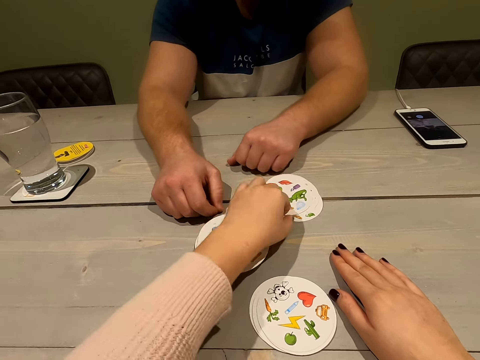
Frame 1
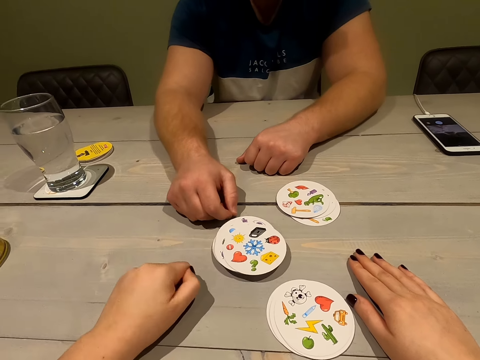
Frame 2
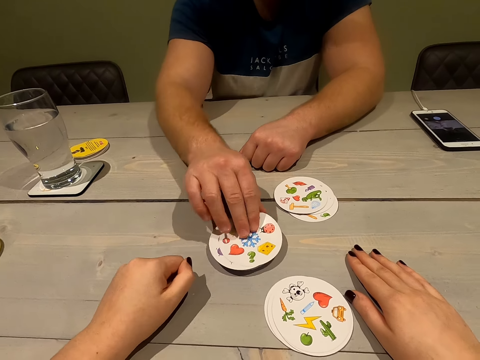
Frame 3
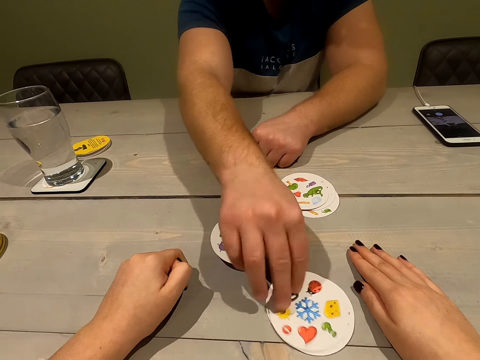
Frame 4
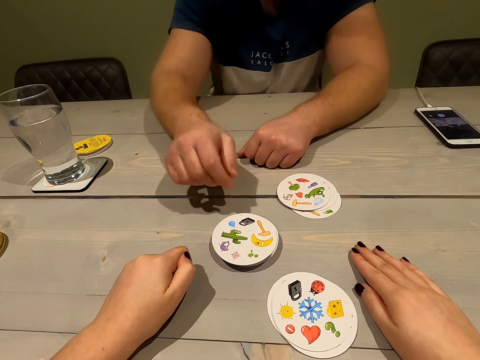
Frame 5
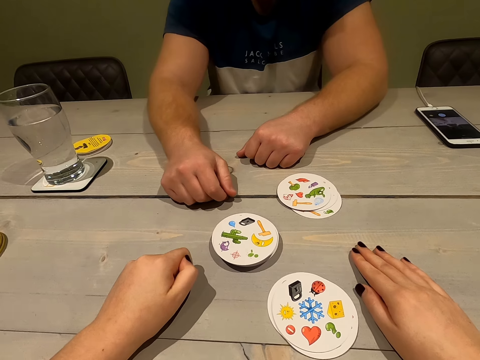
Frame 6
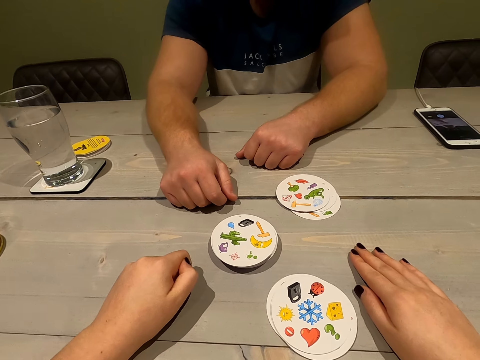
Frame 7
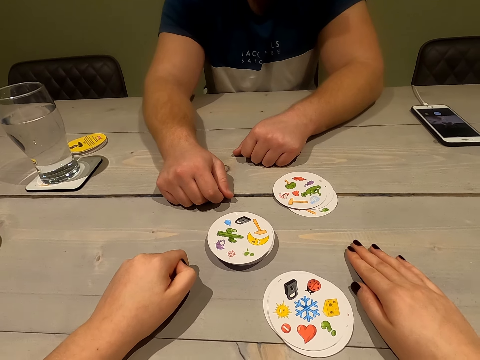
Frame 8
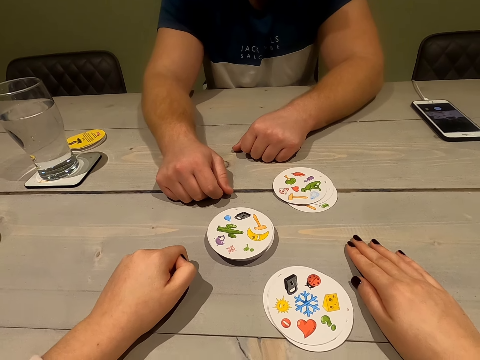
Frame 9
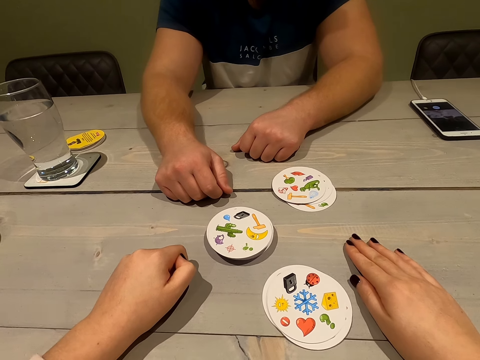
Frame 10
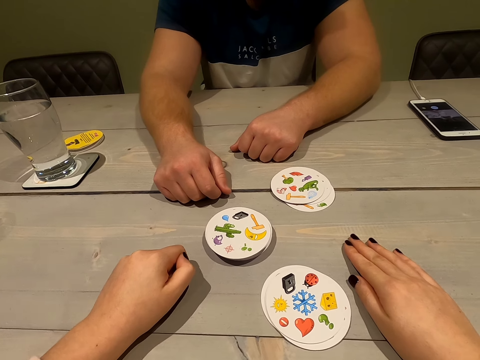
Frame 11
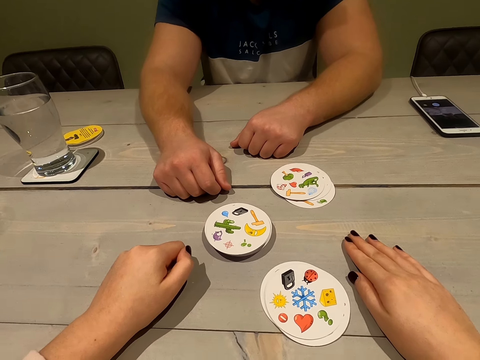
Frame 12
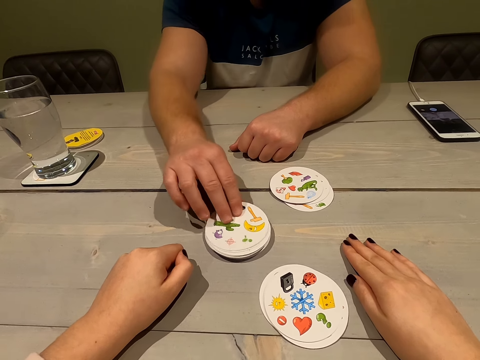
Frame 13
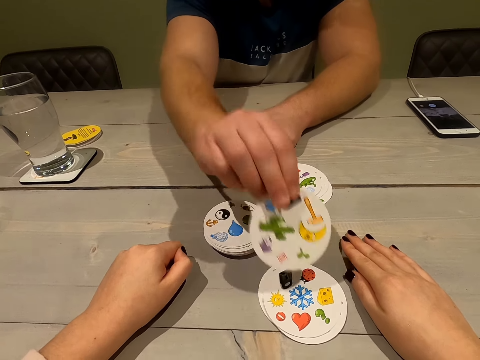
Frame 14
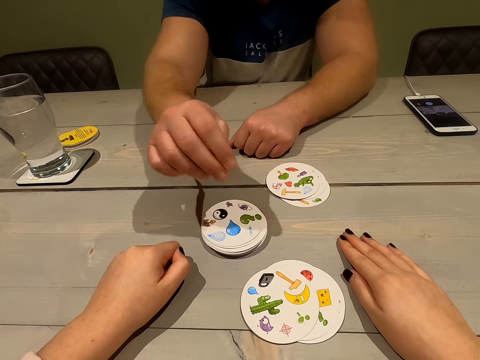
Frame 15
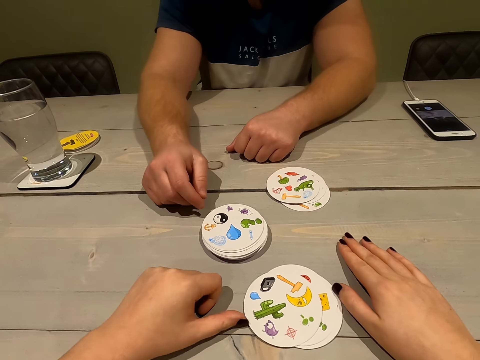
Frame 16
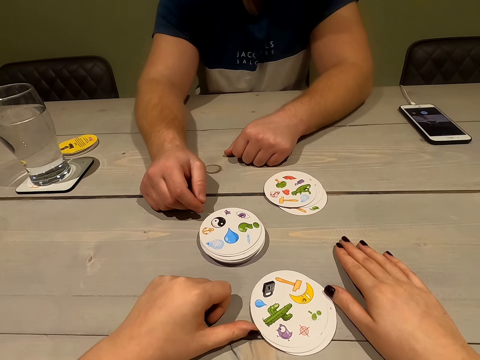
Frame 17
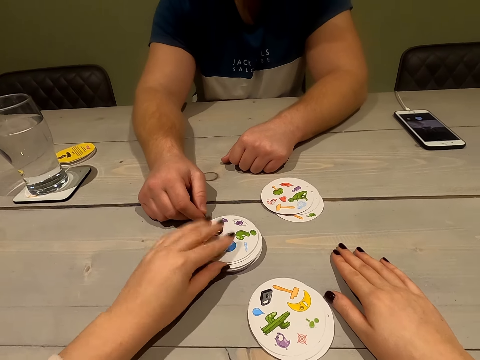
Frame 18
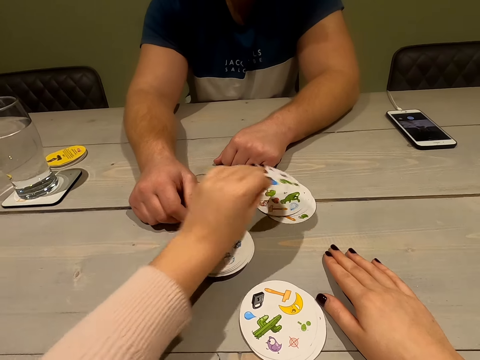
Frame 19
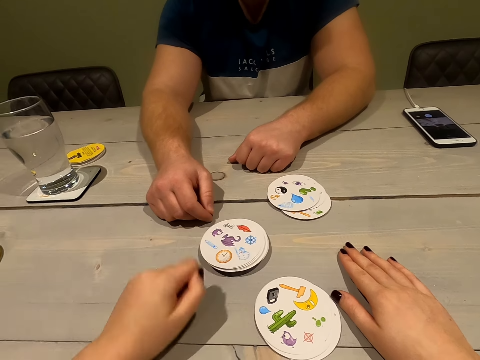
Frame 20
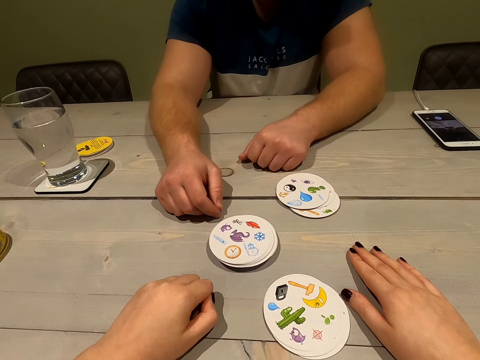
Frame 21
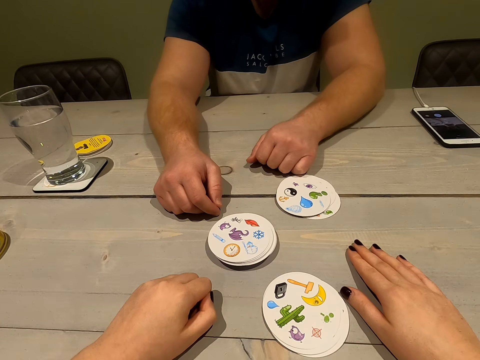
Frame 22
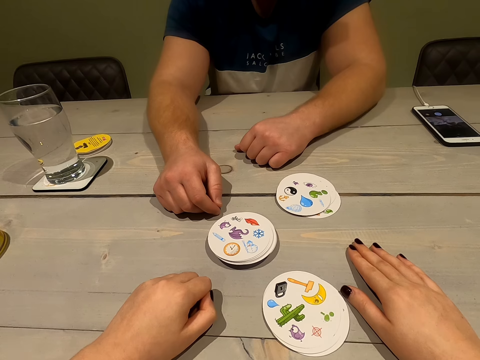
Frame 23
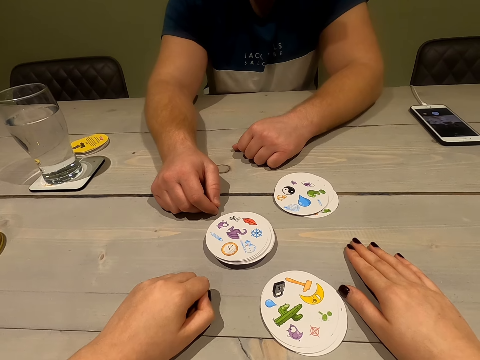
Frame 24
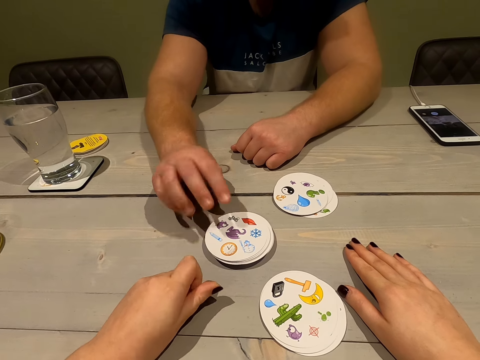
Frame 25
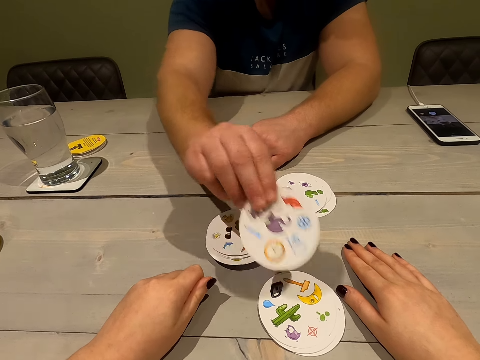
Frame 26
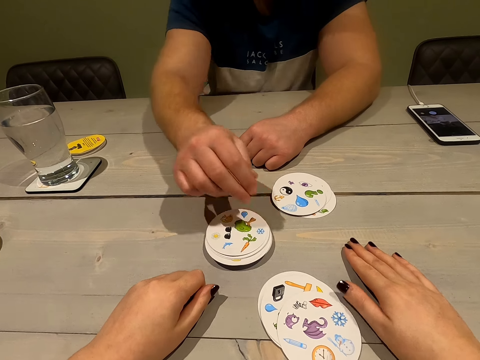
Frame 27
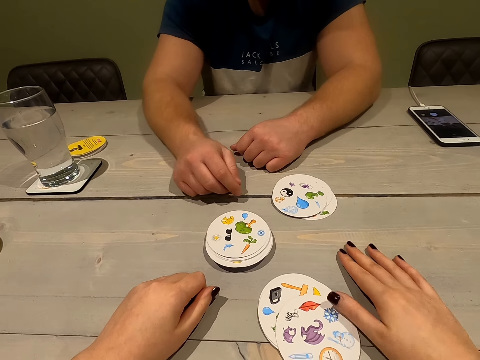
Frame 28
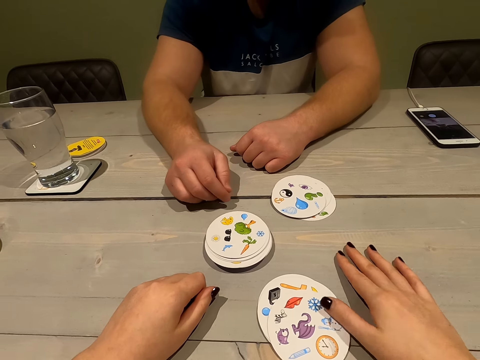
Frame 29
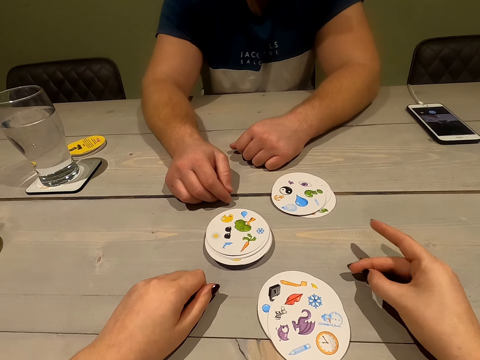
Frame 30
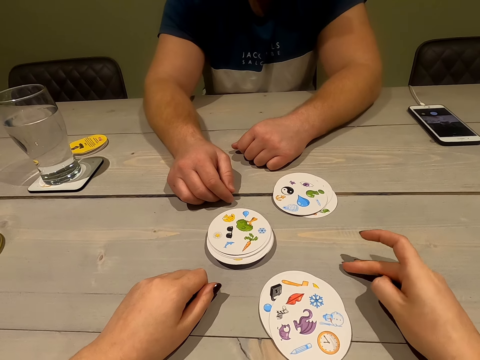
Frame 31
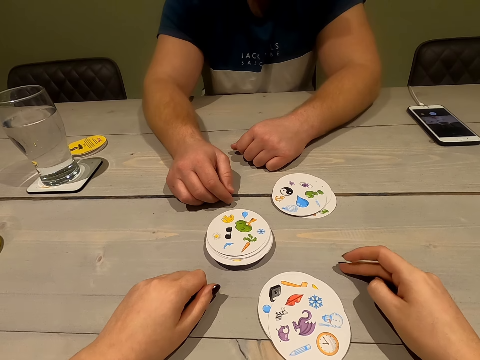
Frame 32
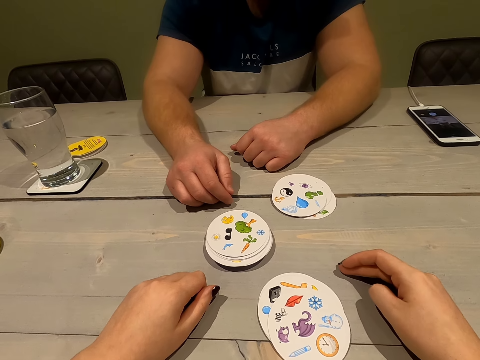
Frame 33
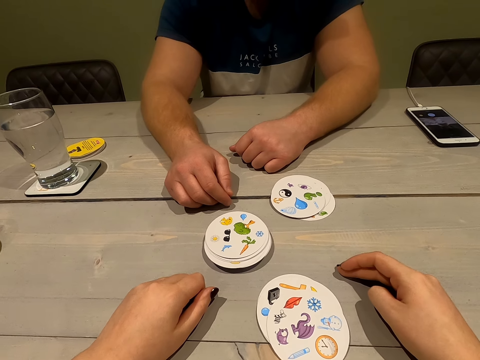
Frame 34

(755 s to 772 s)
The camera wearer drops a card. The person drops a card. The person drops a card again. The camera wearer drops a card. They play the card game with the person. The person moves the cards and drops a card. The camera wearer moves the card.

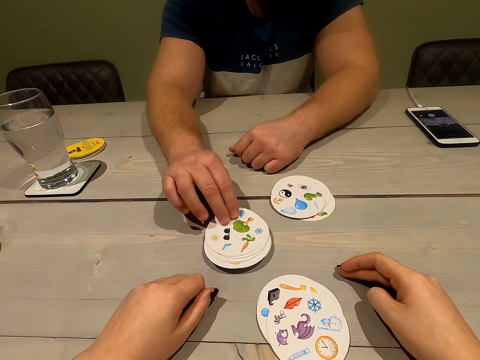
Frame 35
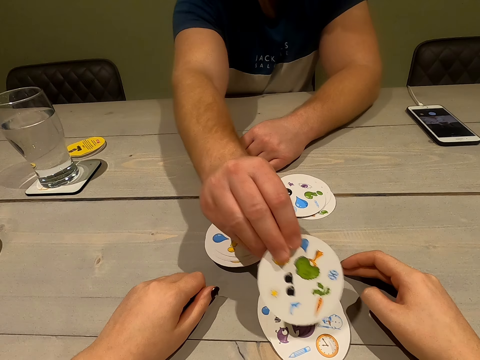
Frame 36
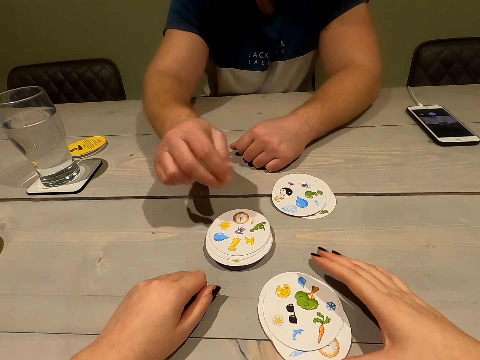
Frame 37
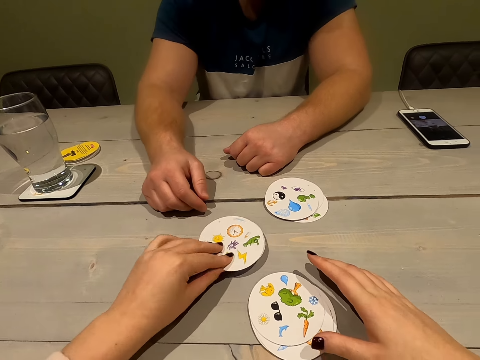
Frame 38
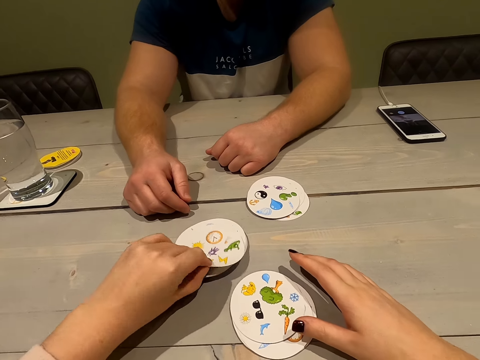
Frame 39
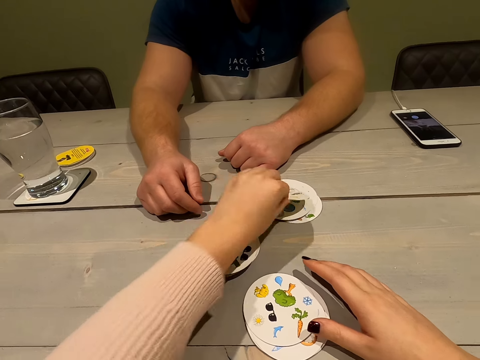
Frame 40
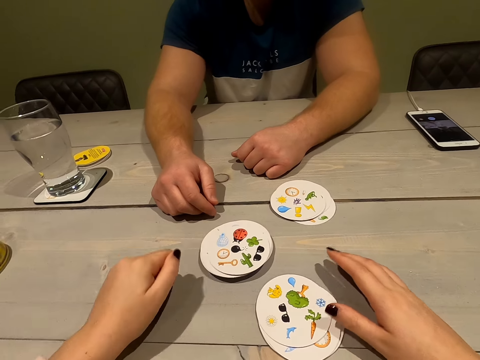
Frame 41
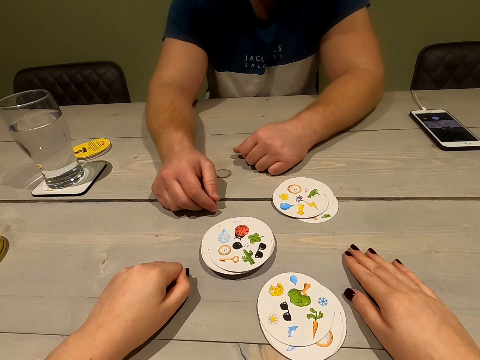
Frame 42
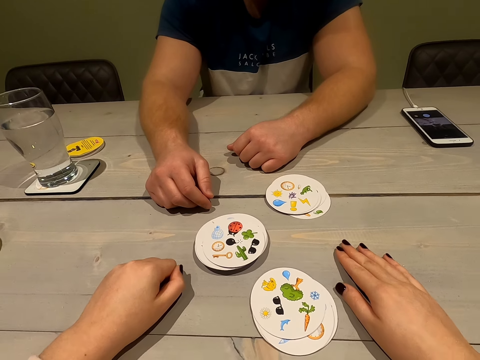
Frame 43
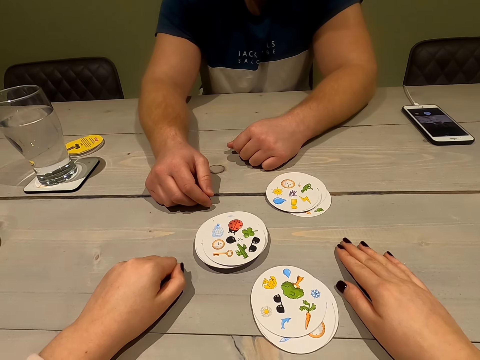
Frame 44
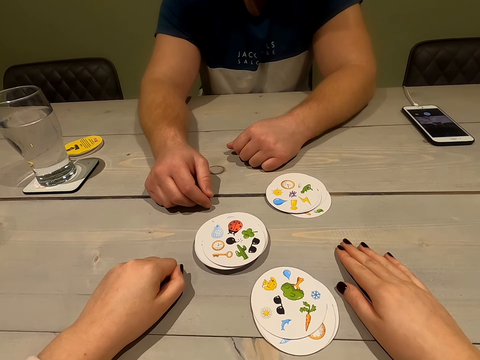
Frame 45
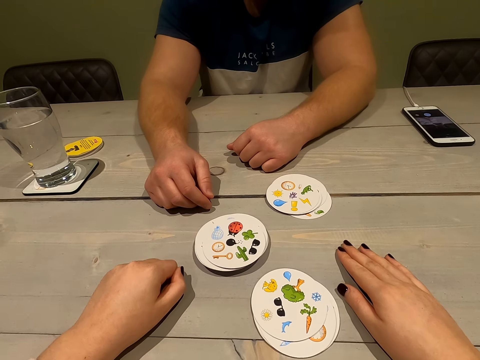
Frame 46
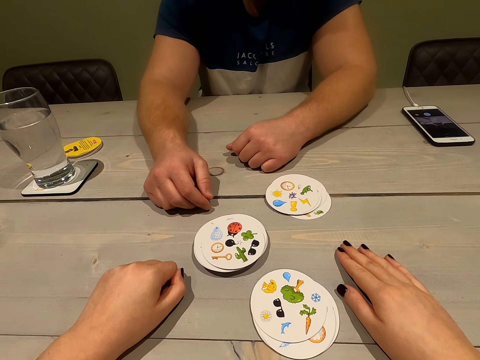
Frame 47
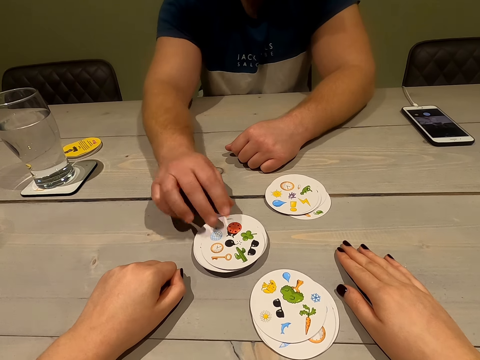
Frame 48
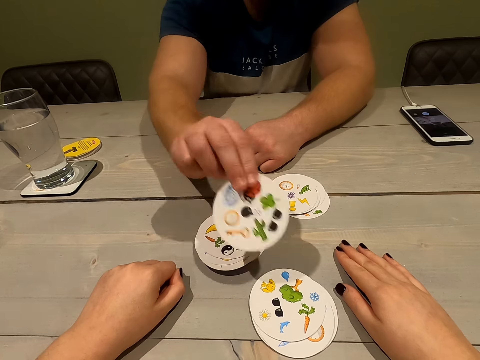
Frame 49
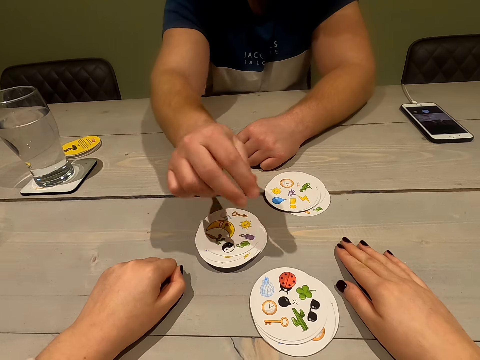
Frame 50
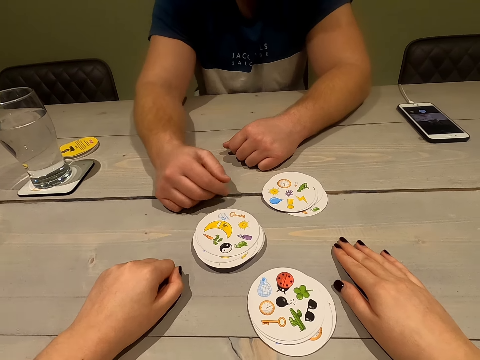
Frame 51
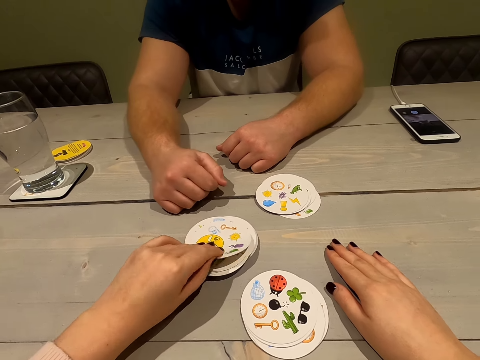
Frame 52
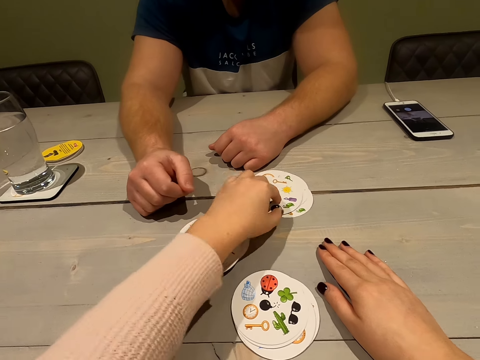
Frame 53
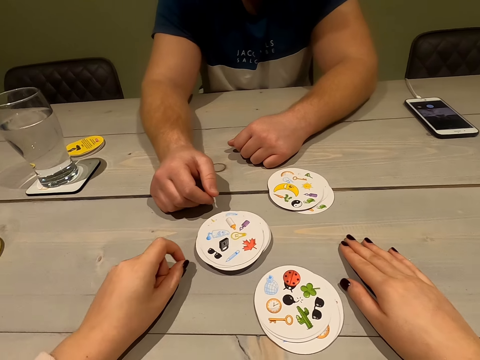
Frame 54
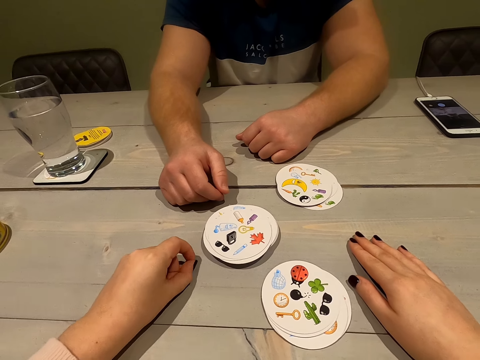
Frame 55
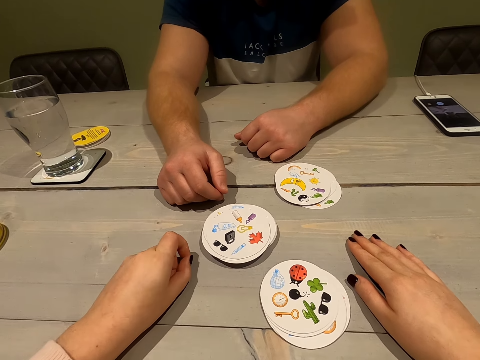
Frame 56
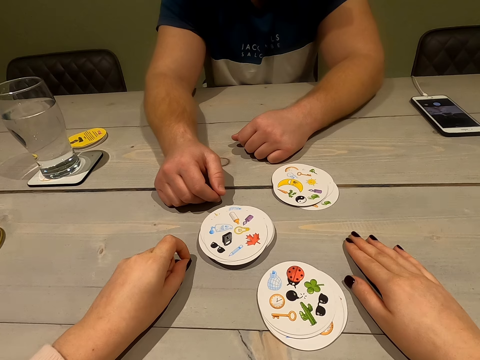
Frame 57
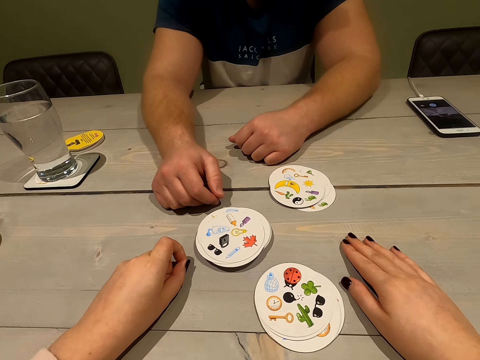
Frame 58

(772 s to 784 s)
The person drops a card. The camera wearer drops a card. The person drops a card. The camera wearer drops a card.
